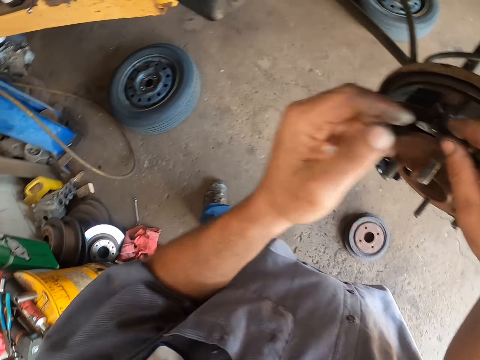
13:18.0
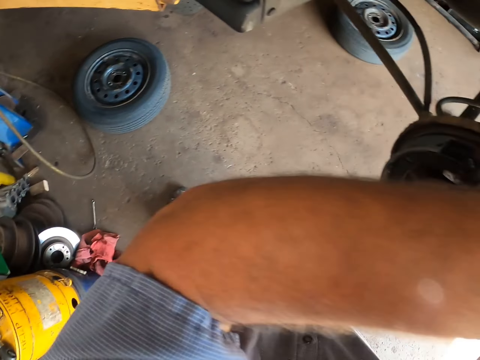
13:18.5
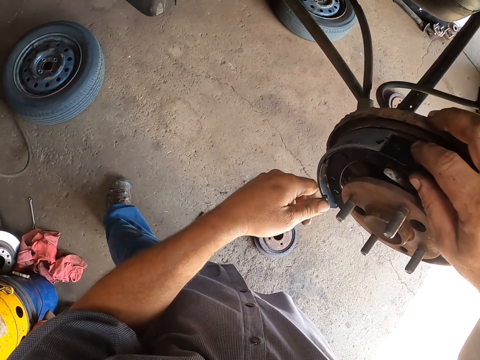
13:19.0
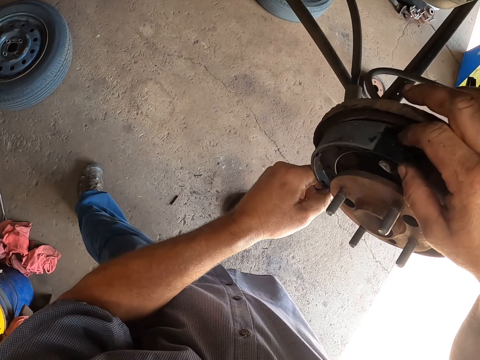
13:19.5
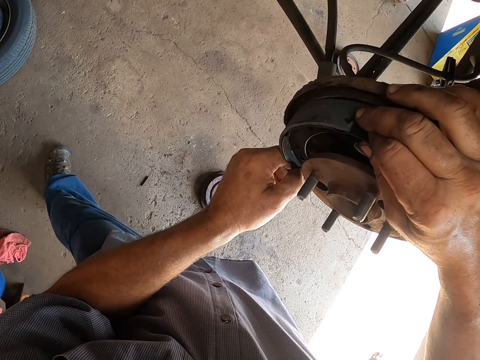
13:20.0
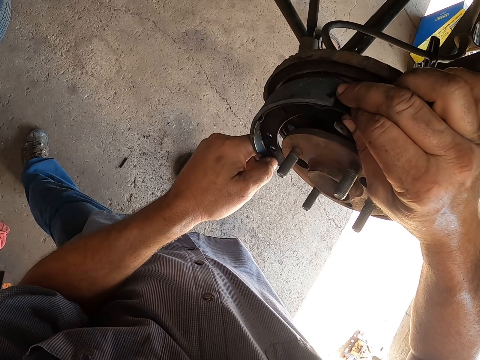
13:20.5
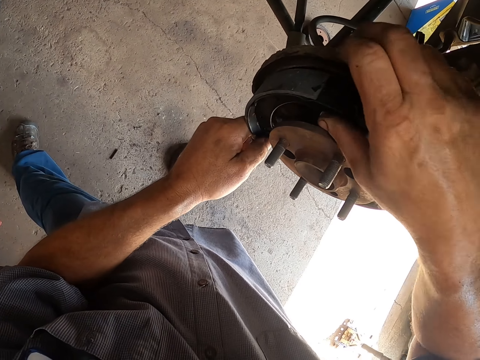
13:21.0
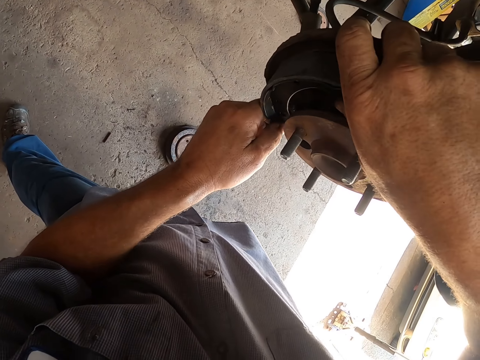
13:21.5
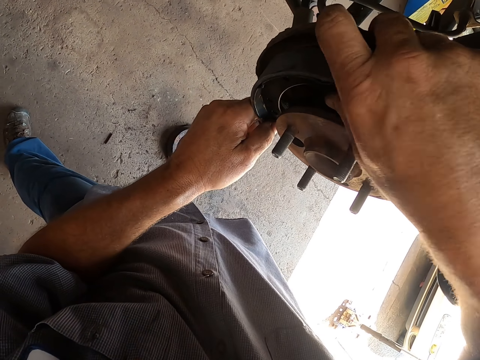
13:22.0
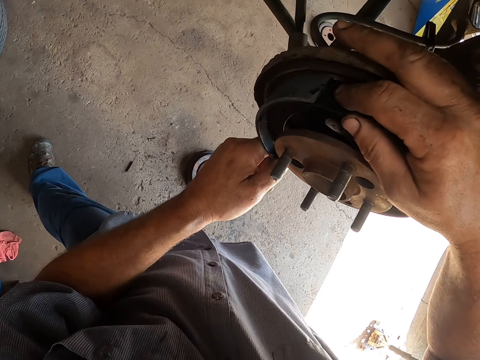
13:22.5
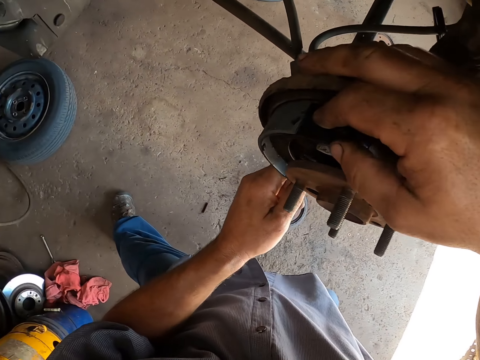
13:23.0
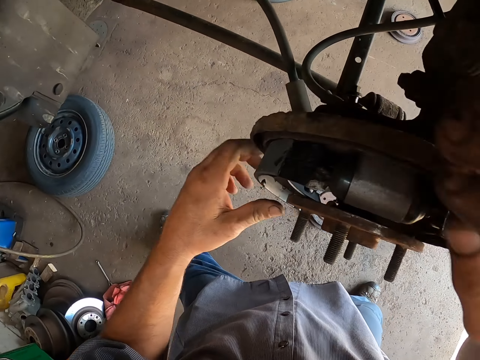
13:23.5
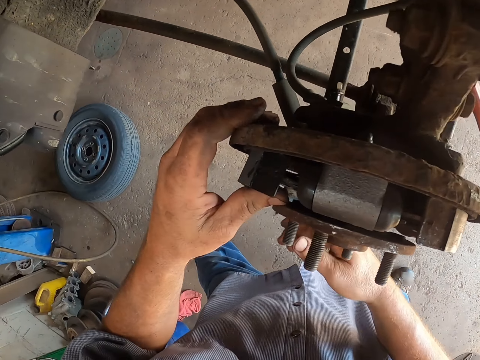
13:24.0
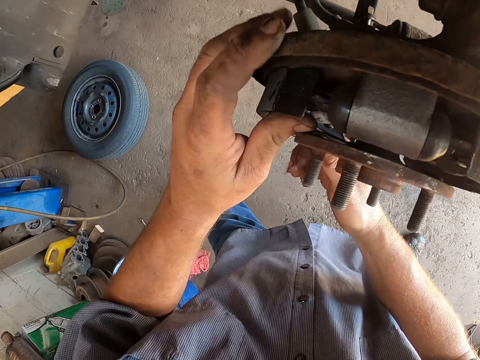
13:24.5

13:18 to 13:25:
The camera wearer wipes their face. They shake the wheel bearing.

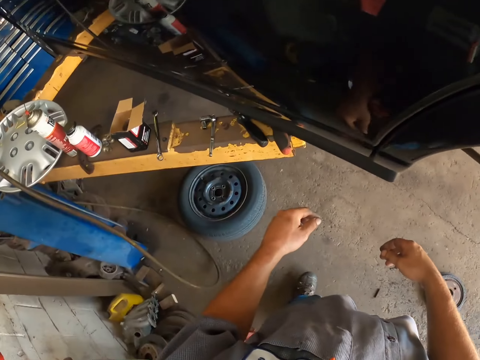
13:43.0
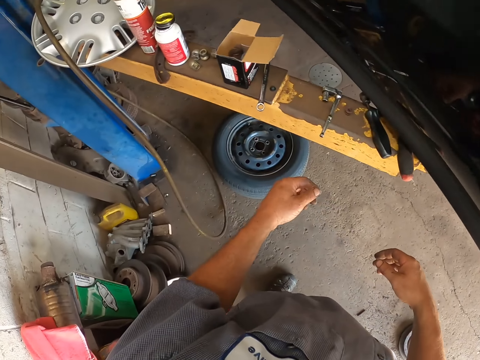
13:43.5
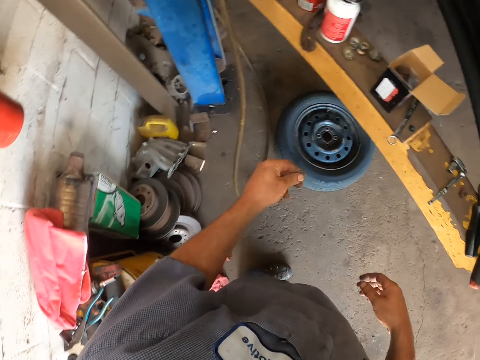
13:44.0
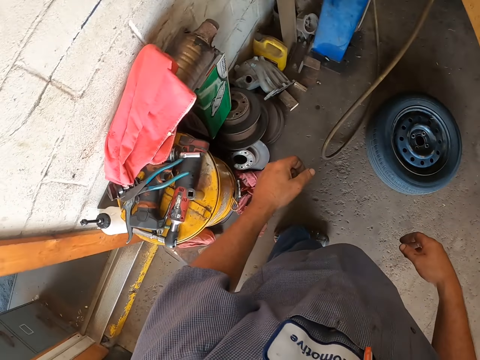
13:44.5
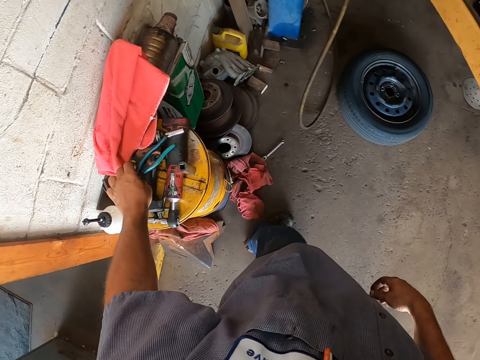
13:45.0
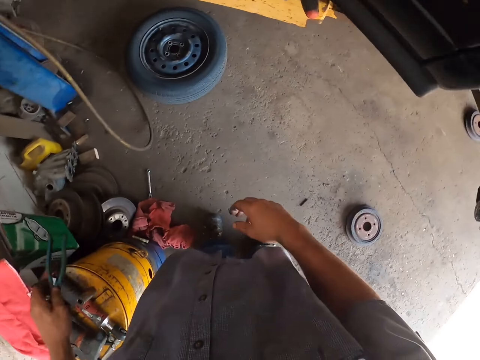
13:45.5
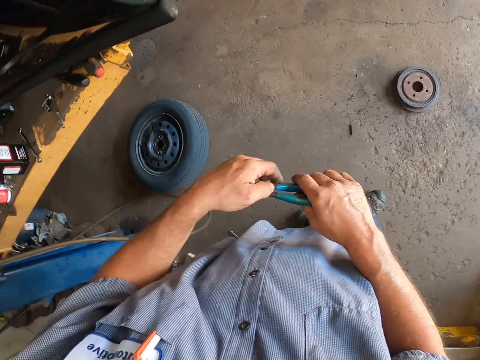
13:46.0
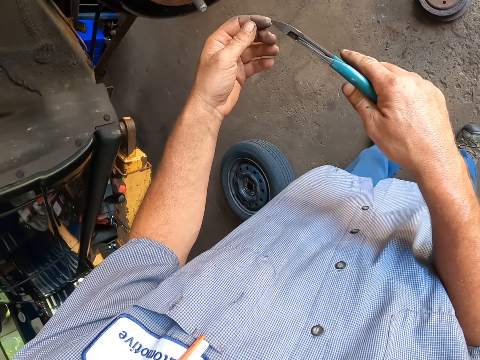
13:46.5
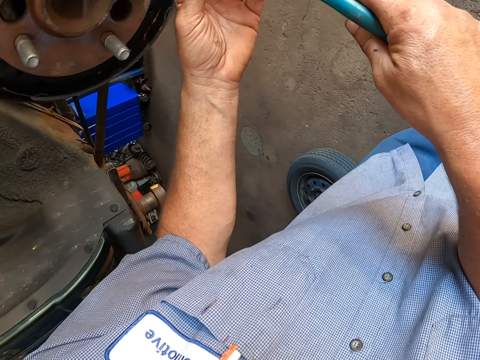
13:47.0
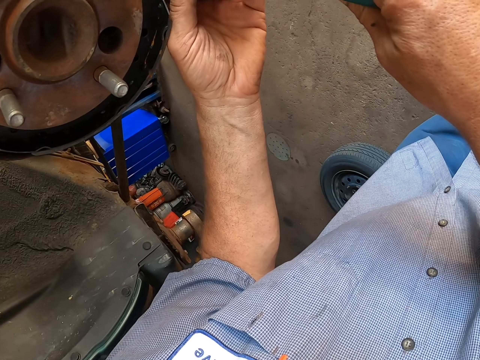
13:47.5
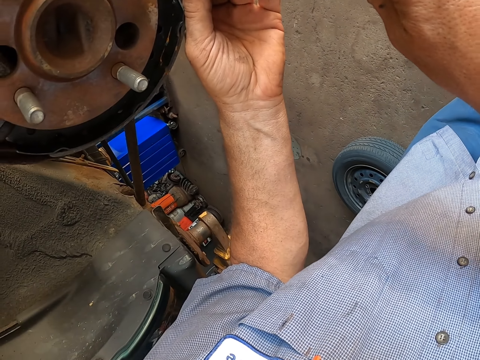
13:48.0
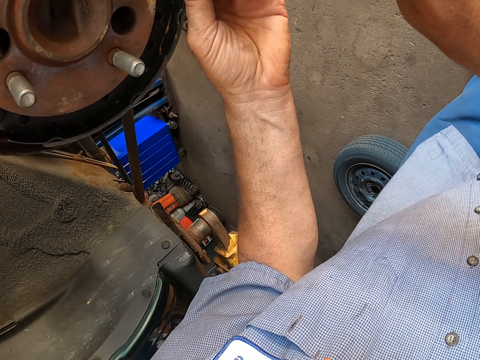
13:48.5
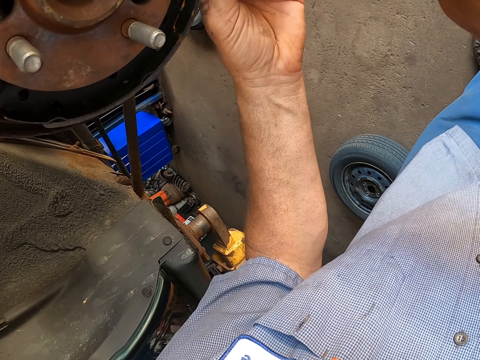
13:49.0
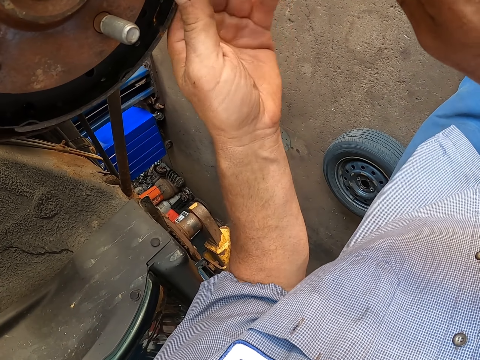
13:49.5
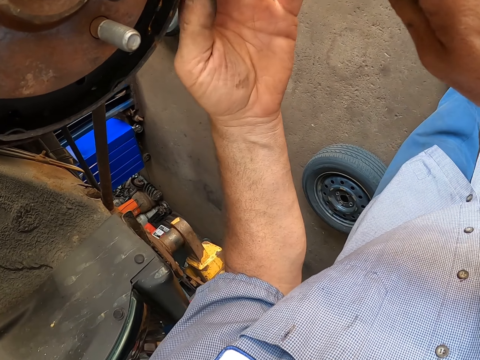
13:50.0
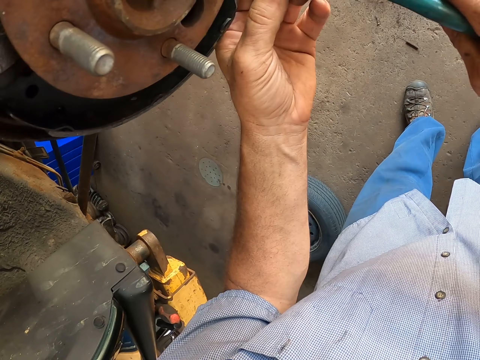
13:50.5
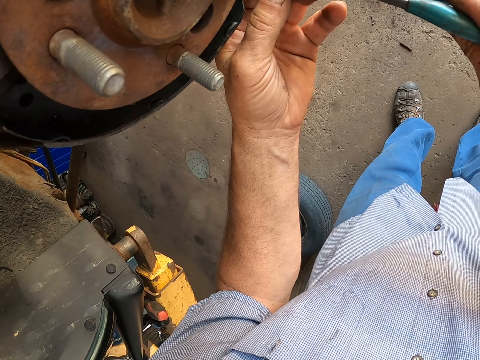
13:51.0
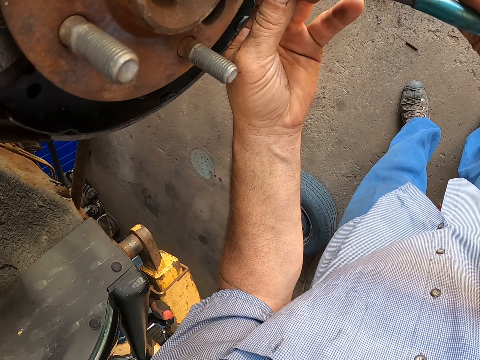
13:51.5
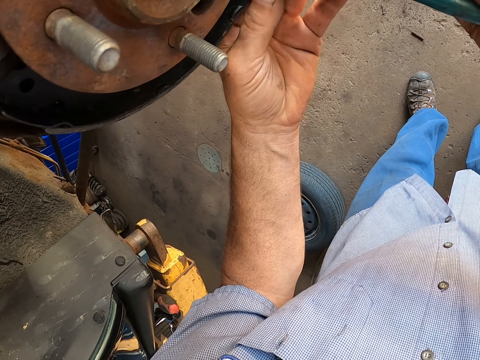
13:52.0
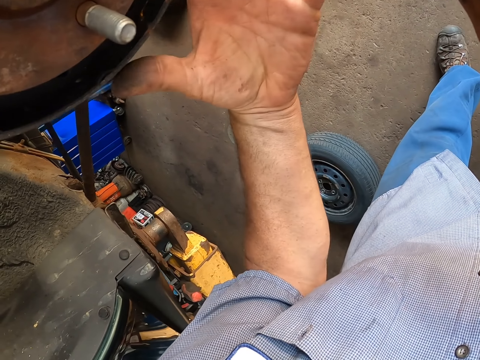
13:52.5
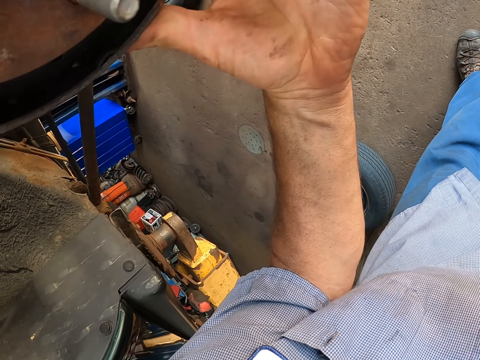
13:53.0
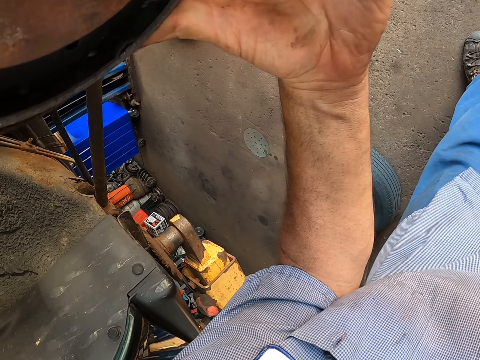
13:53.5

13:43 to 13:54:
The camera wearer turns. He picks up pliers, turns in a garage, exchanges the pliers to his right hand, and fixes a return spring using the pliers.

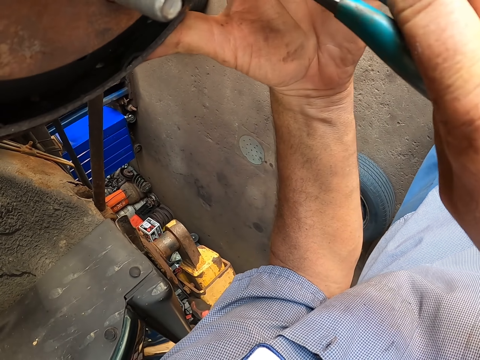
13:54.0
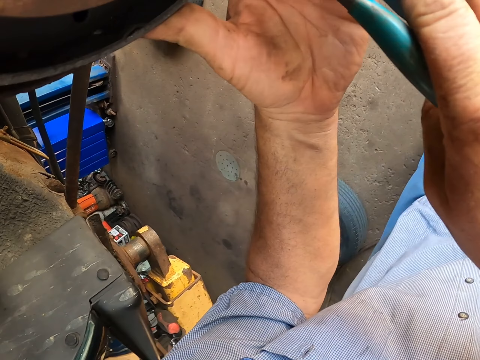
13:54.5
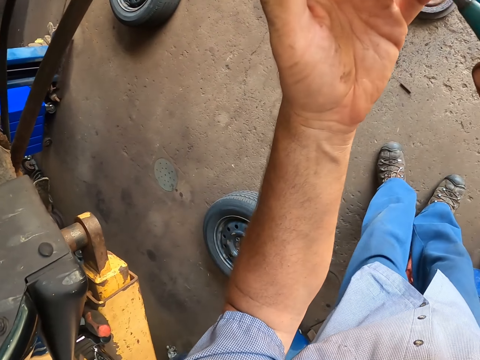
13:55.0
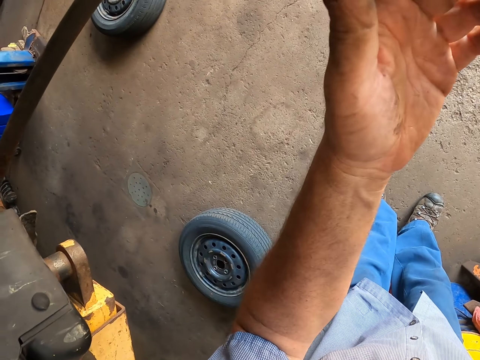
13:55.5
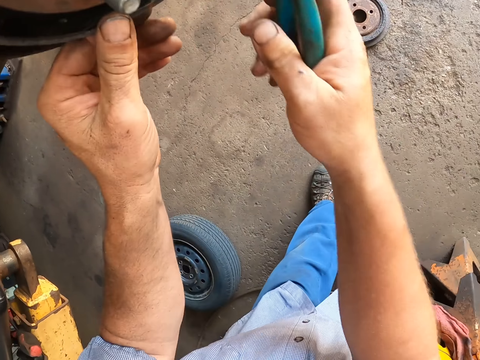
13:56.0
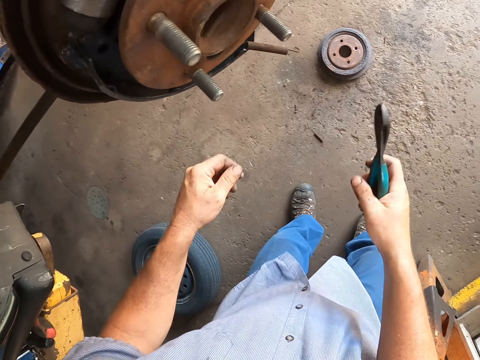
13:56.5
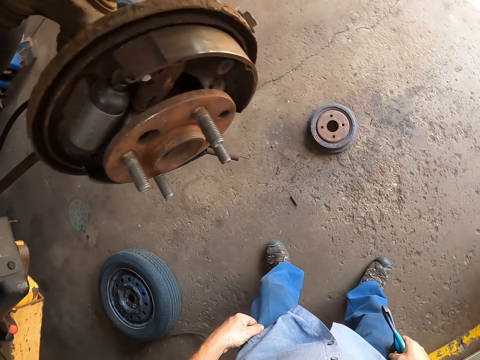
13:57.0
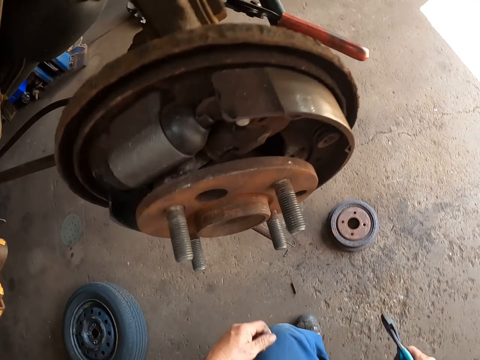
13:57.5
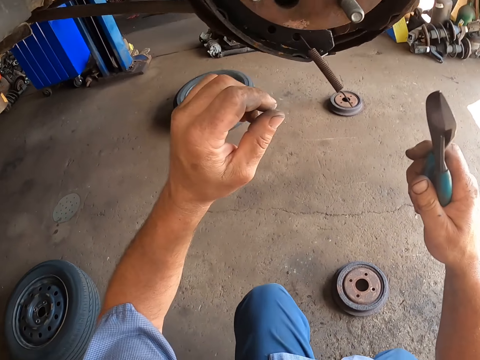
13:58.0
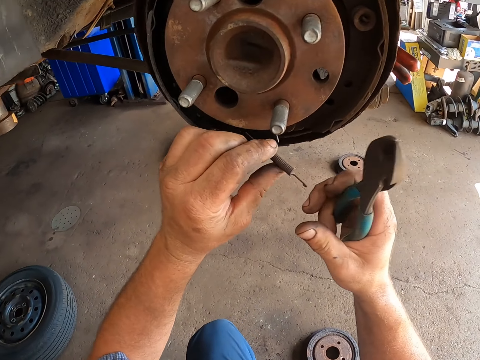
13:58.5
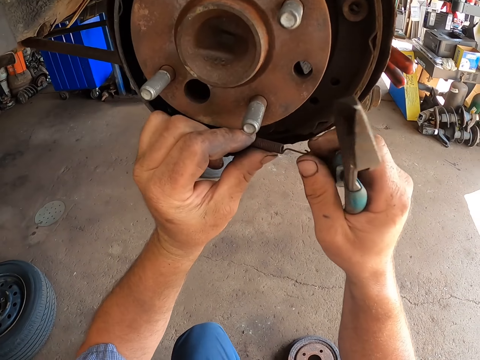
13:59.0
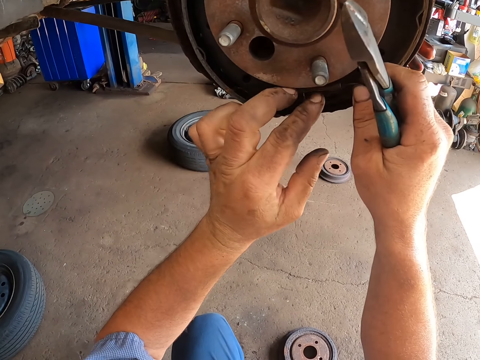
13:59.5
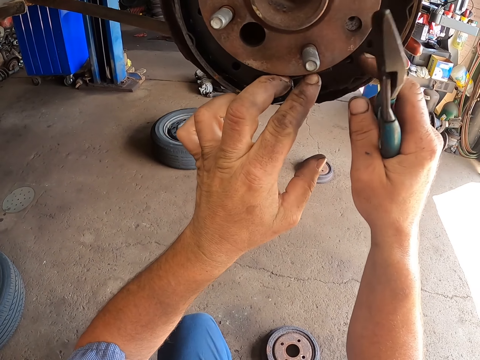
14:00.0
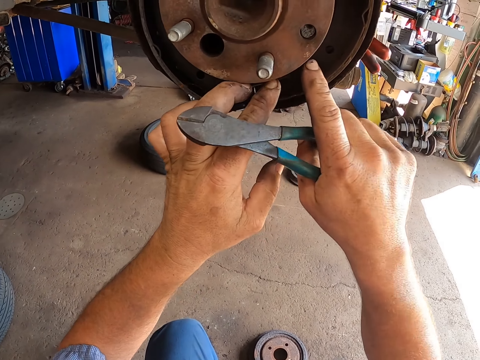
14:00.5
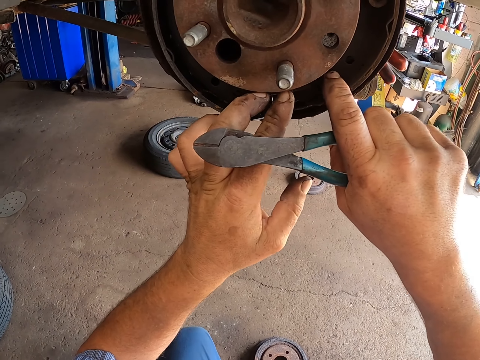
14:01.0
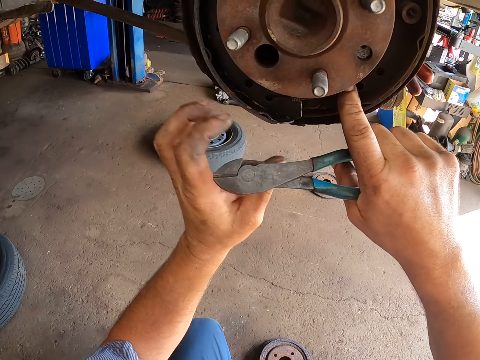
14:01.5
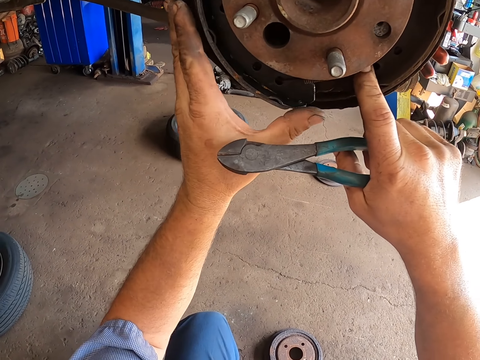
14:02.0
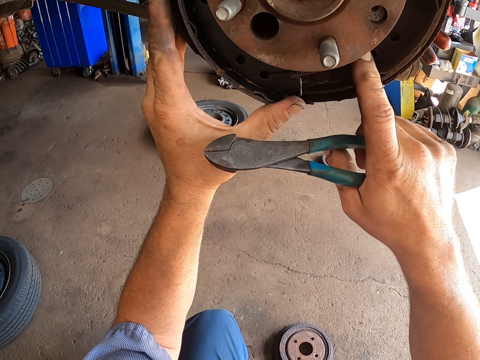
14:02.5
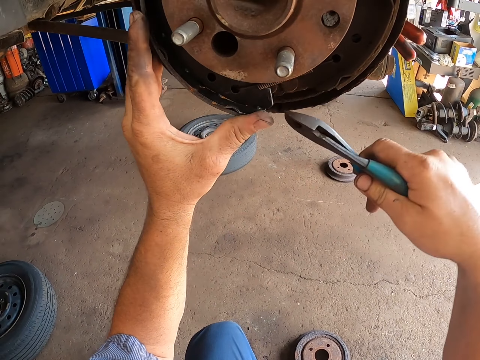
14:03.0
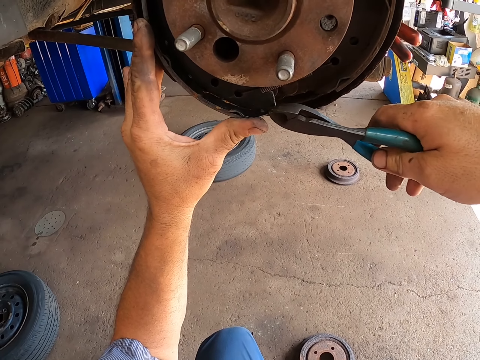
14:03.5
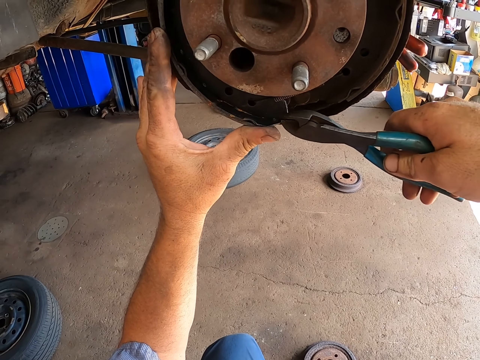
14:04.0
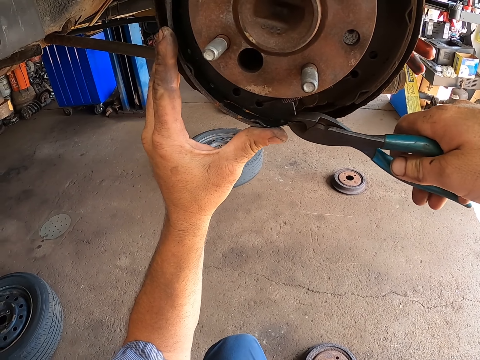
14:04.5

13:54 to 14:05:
The camera wearer looks down on a garage floor. They move on the floor. They fix a return spring or hook on a brake lining or metal. They press the hook. They hold the metal.
